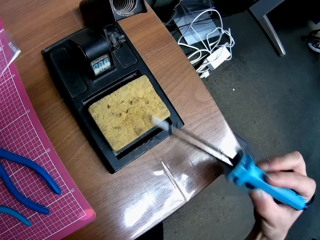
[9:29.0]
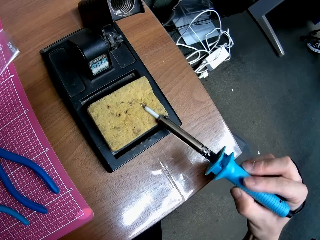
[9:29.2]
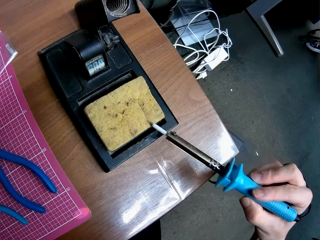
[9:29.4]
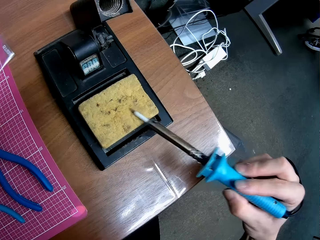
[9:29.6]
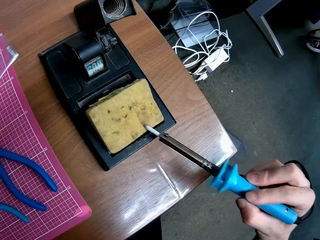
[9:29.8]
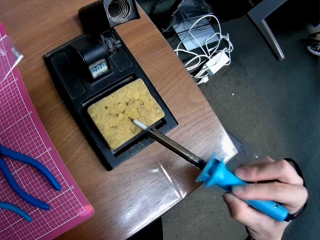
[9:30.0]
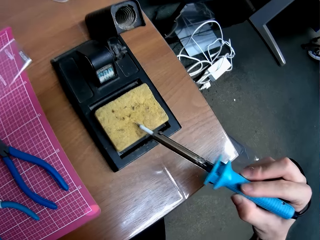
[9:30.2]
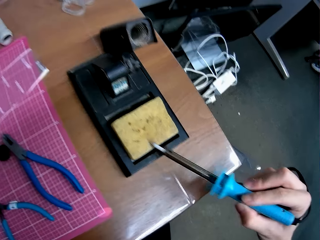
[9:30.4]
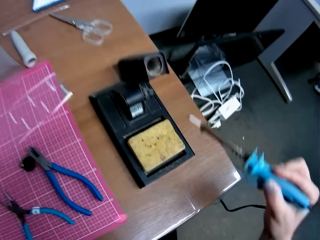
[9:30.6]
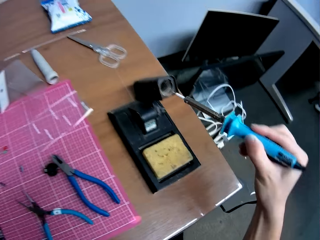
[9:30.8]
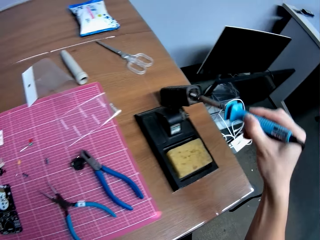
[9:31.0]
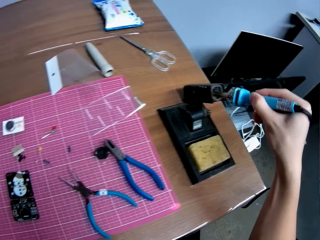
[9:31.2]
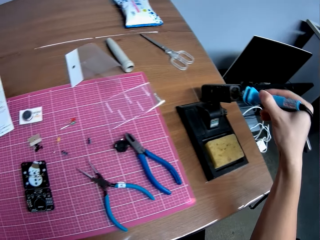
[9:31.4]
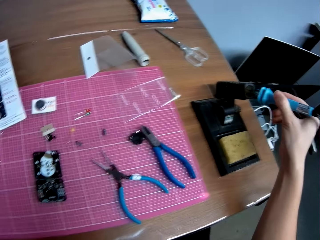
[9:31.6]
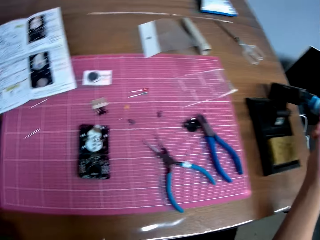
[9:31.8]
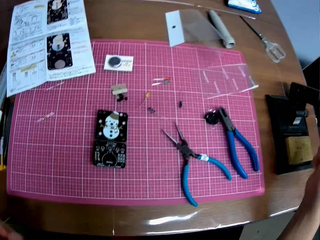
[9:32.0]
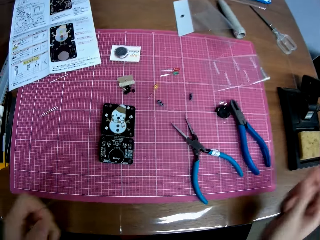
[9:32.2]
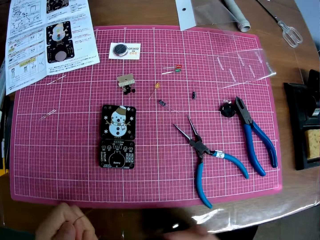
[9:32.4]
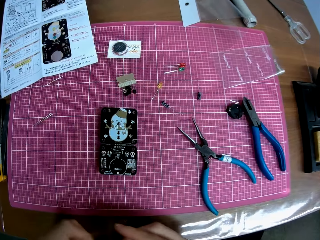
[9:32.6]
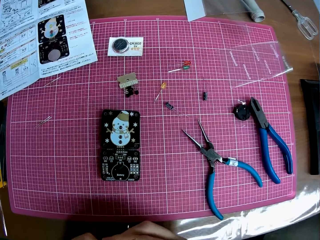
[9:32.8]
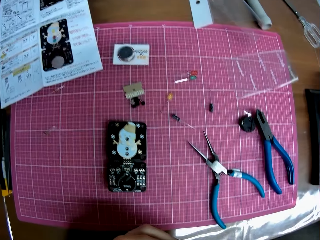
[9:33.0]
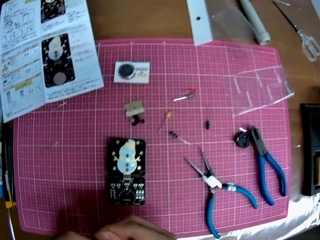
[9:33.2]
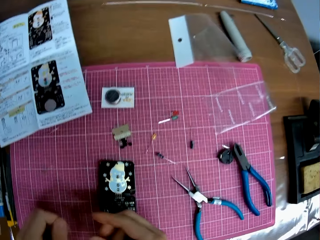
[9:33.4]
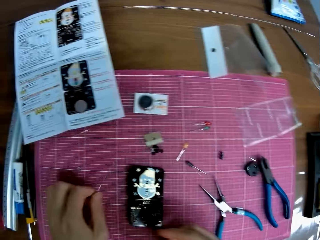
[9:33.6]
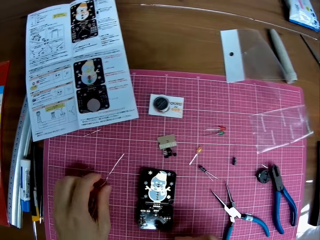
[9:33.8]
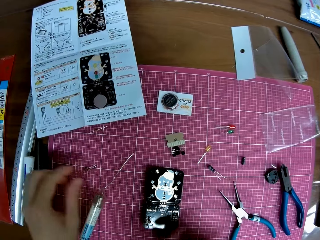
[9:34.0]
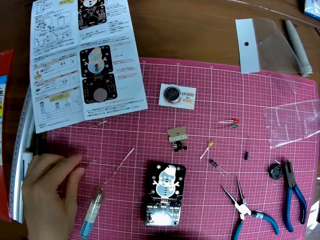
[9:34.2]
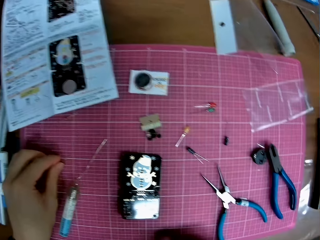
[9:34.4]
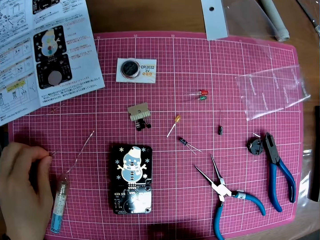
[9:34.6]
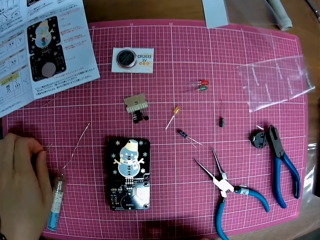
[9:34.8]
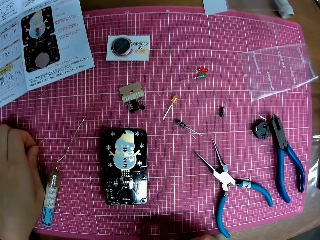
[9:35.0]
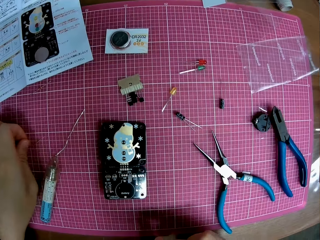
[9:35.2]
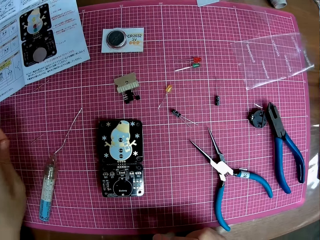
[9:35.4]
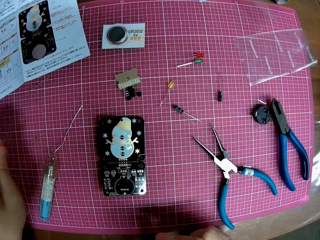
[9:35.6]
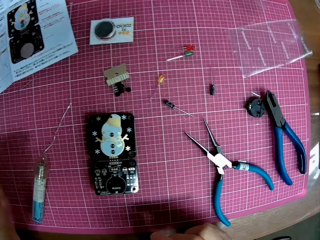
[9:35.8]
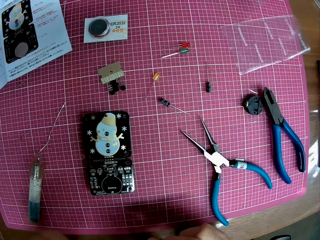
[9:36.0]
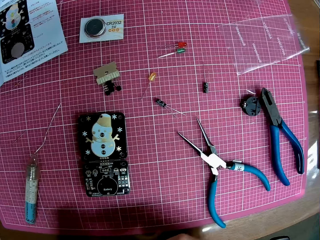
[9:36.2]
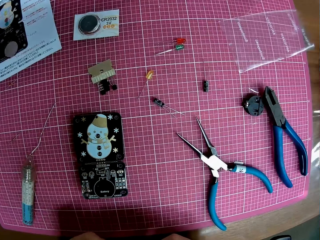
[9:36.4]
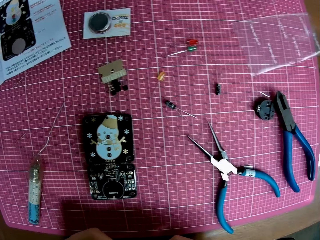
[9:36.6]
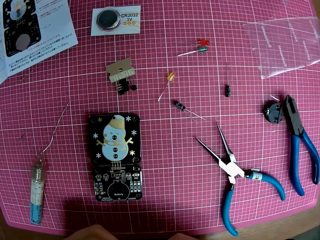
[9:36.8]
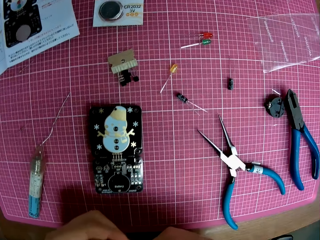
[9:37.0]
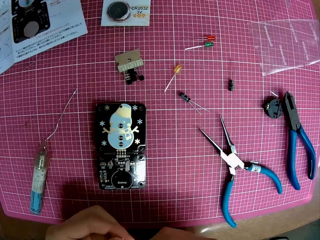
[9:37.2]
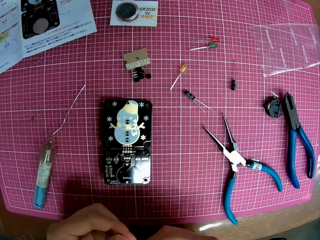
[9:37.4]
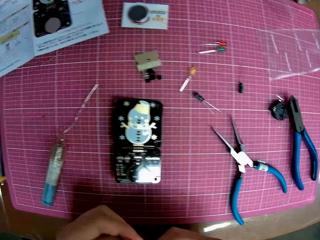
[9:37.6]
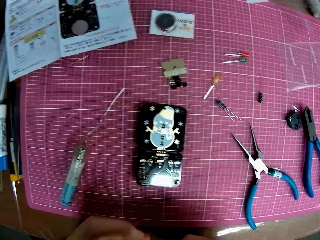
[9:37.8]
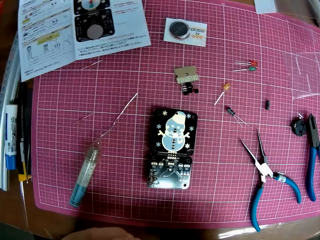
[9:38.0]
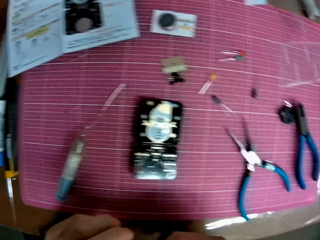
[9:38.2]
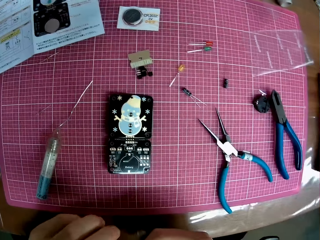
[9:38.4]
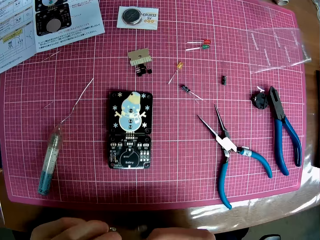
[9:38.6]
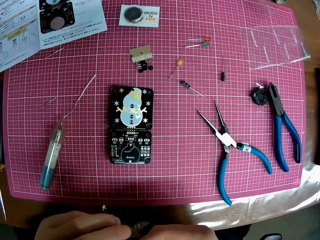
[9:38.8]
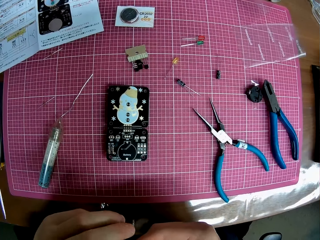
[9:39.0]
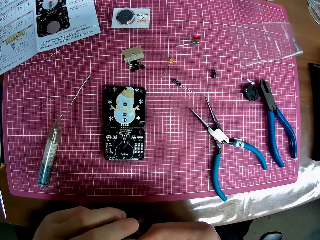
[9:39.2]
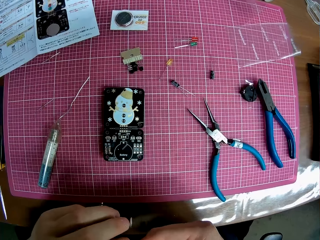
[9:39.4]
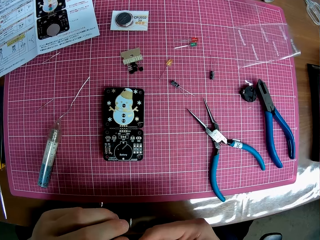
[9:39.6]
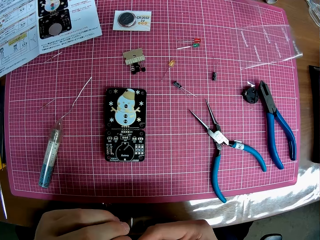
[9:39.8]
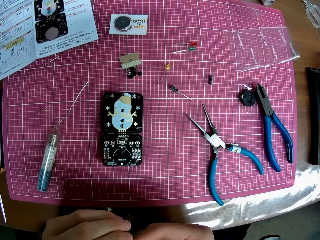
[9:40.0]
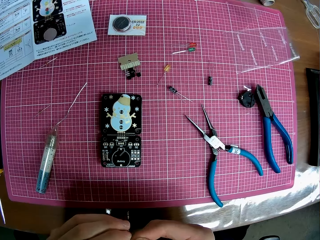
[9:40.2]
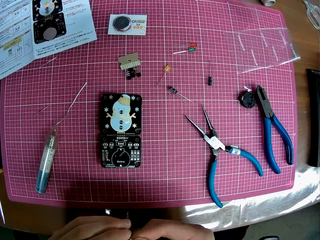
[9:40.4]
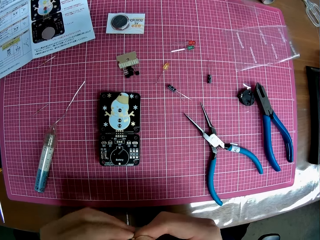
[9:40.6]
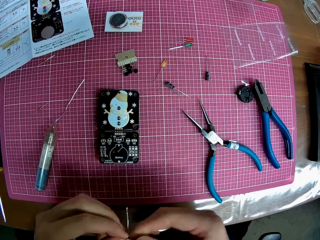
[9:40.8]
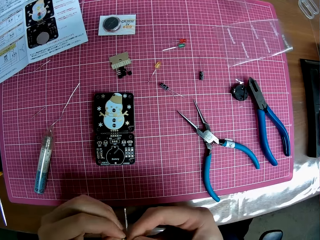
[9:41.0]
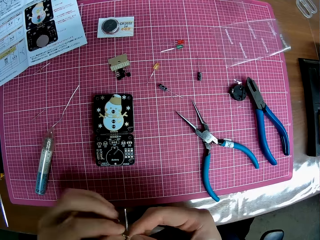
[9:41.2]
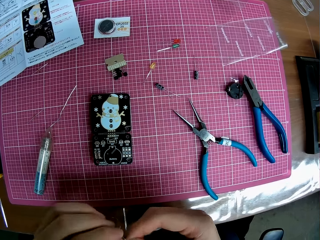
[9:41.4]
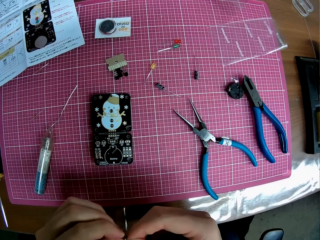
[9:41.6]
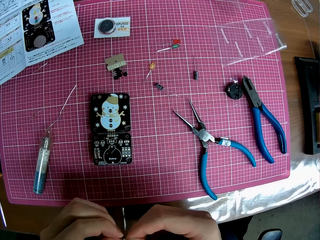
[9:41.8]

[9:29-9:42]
The camera wearer puts the soldering iron in a soldering iron stand. He drops the solder on the table. He picks up a tiny iron from the table. He holds the wire with his hands. He bends up the tiny iron with his hands.

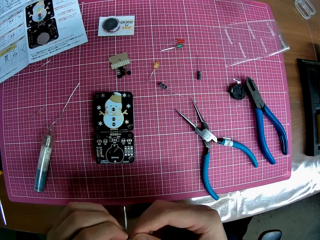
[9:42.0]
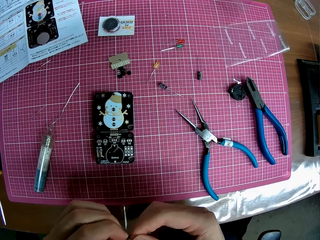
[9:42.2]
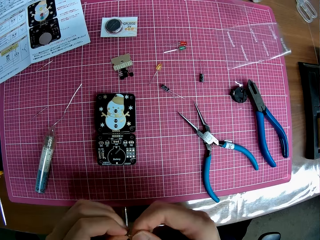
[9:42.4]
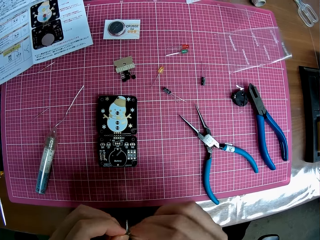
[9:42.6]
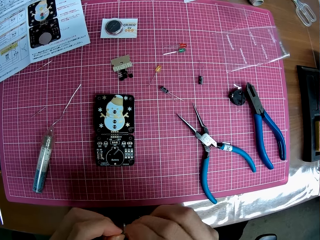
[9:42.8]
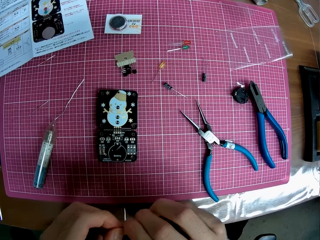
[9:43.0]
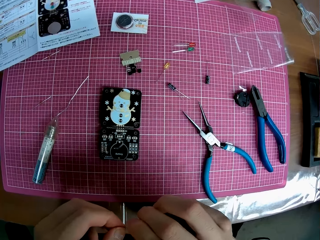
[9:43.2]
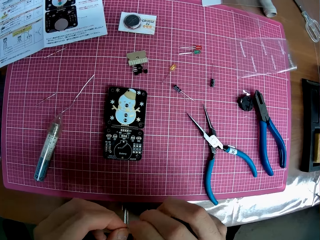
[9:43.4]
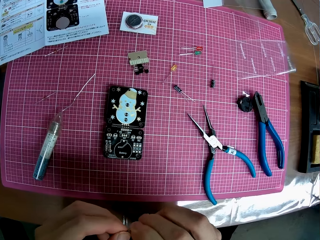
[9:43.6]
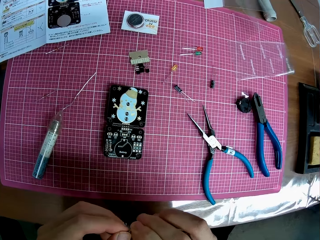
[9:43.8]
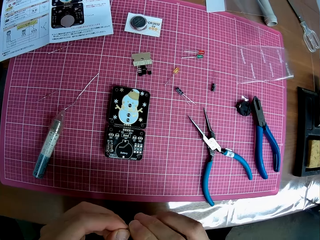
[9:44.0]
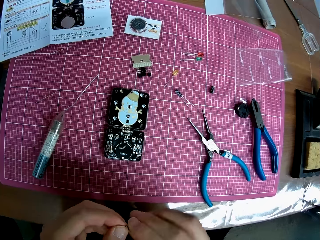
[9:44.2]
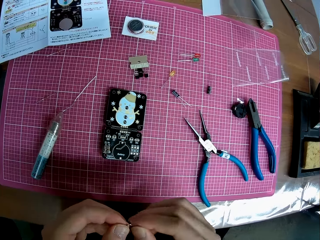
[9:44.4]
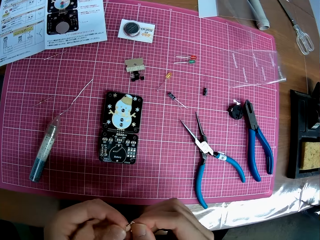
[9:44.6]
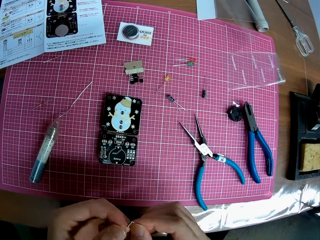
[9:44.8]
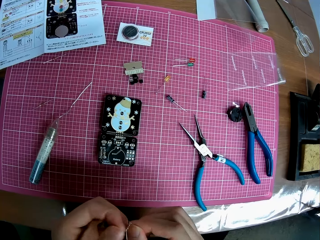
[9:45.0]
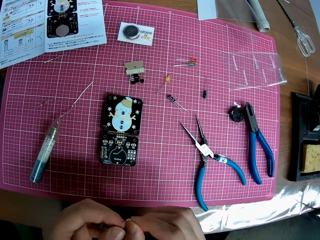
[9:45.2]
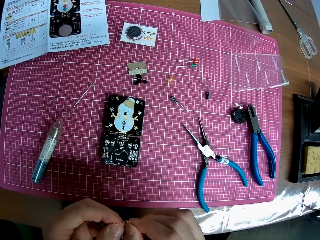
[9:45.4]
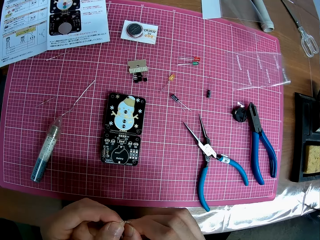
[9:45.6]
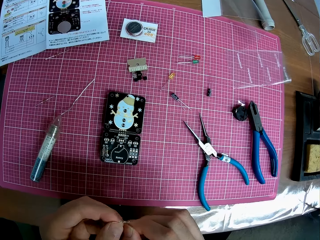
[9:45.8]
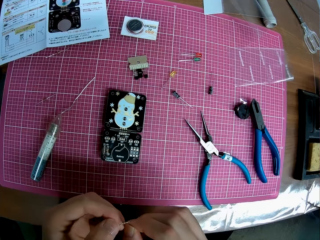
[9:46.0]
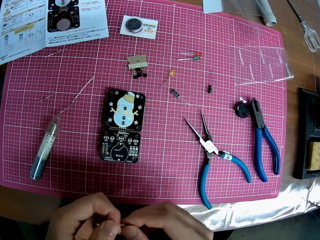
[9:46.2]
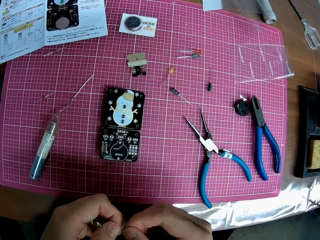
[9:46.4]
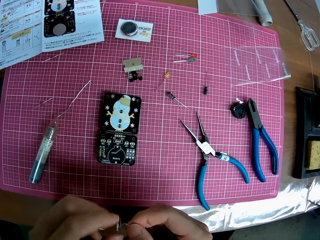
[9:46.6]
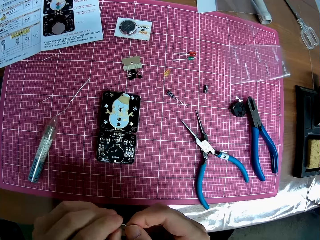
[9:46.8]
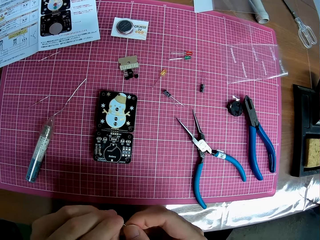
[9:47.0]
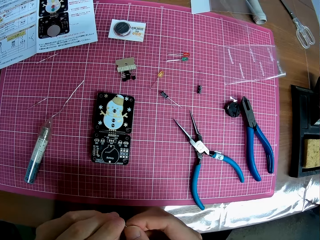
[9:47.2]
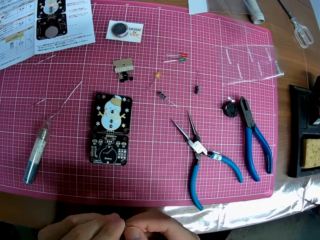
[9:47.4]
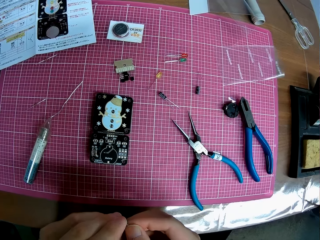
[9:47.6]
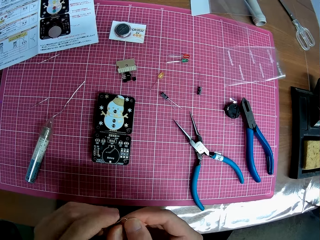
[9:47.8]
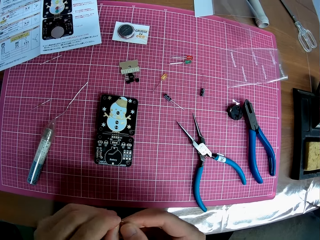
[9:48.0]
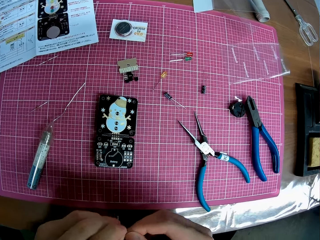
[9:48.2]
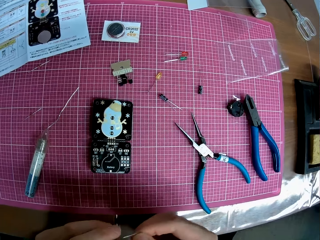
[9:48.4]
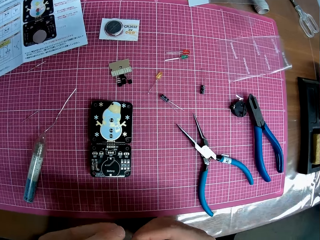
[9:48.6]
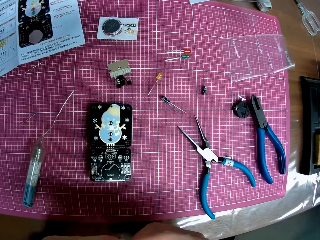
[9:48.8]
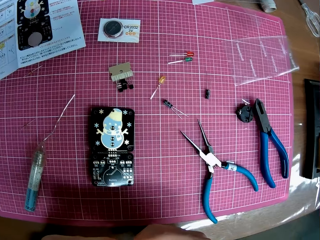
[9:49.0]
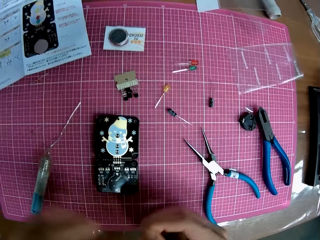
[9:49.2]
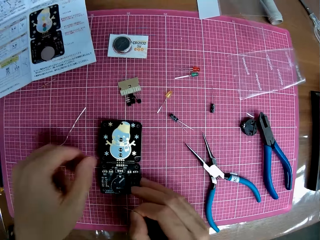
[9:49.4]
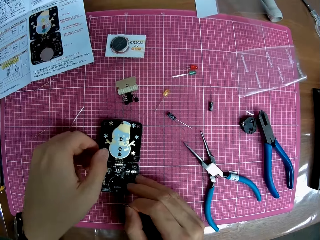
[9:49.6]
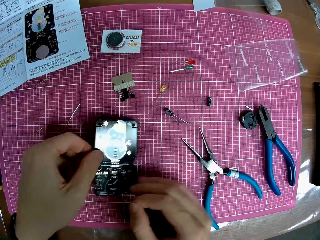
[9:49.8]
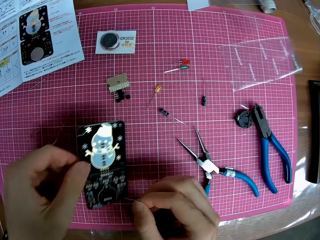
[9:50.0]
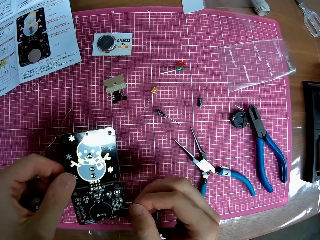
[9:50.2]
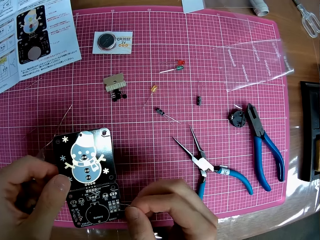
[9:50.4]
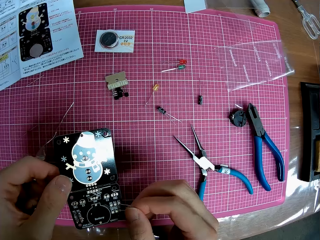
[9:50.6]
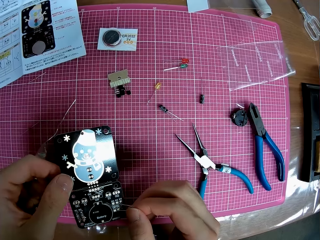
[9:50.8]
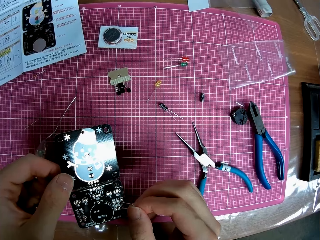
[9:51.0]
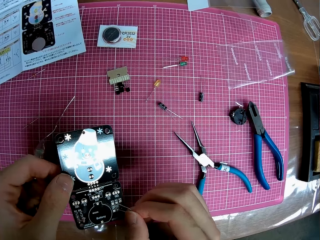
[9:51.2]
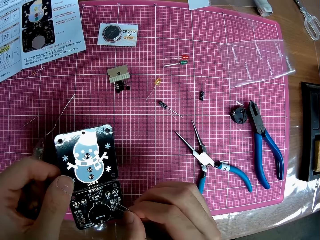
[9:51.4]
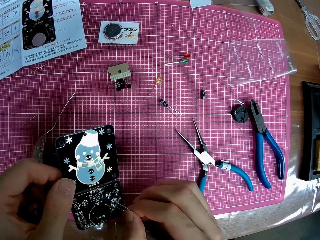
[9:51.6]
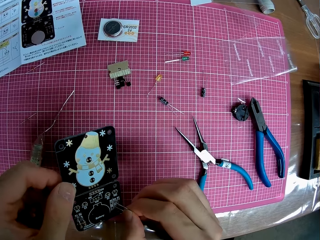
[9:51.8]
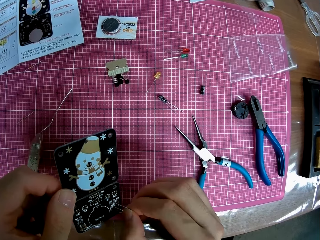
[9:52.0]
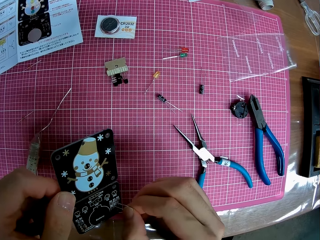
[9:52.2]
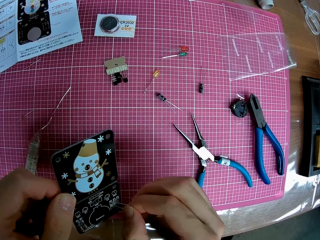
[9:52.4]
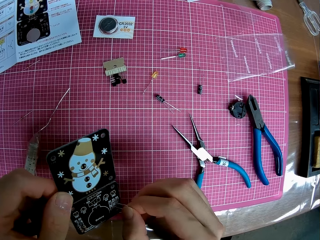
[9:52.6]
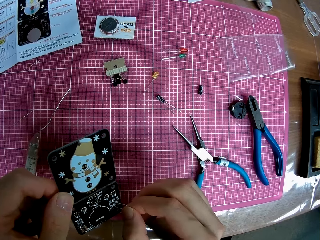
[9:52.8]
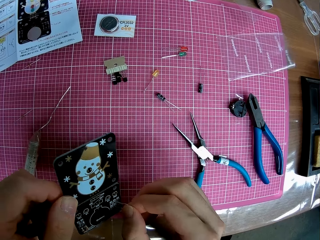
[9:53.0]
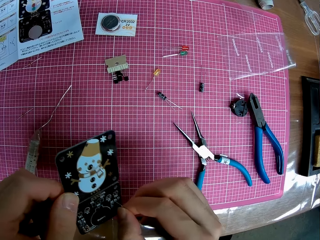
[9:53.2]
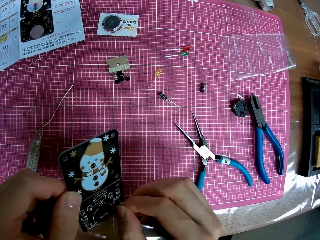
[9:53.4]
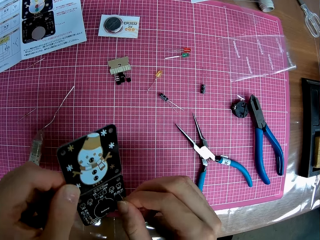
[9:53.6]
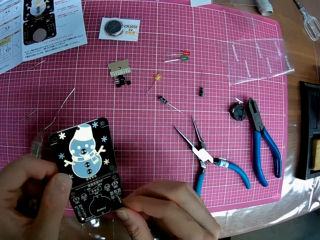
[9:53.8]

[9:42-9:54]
The camera wearer lifts the panel or motherboard from the table with his left hand. He fixes the motherboard. He places the iron on the panel.
